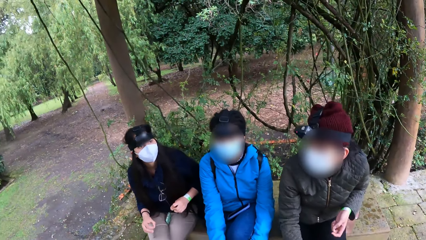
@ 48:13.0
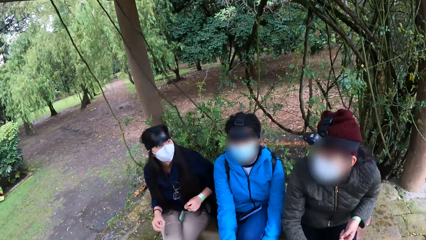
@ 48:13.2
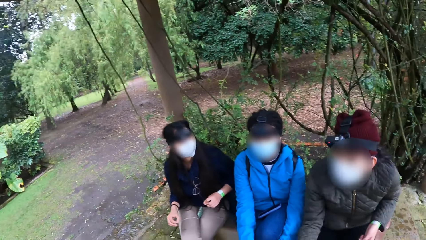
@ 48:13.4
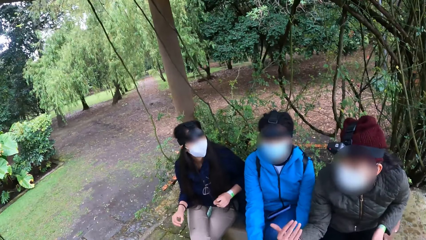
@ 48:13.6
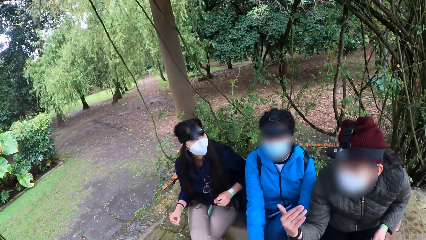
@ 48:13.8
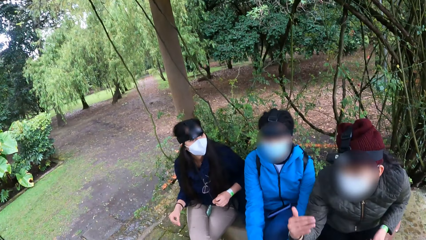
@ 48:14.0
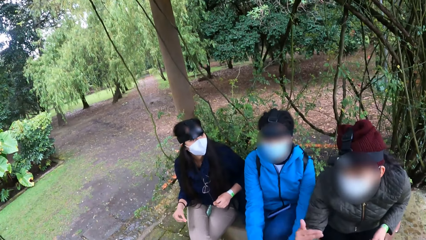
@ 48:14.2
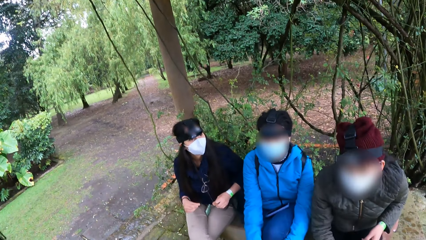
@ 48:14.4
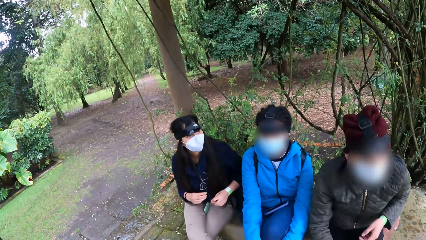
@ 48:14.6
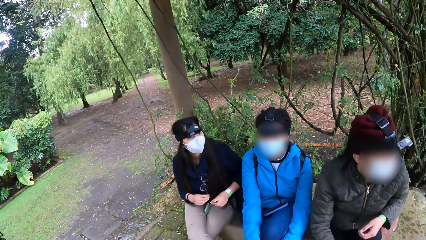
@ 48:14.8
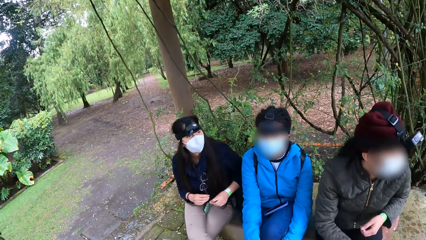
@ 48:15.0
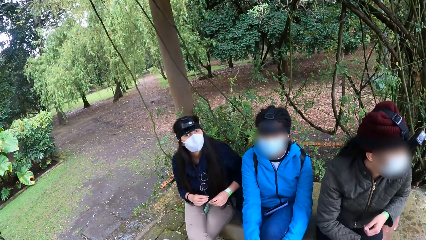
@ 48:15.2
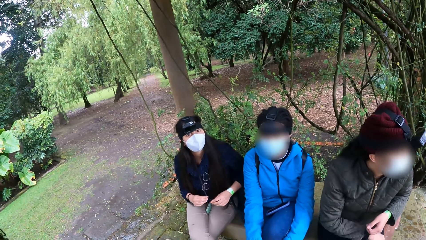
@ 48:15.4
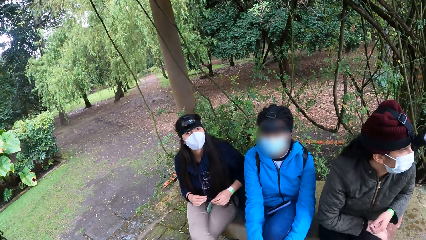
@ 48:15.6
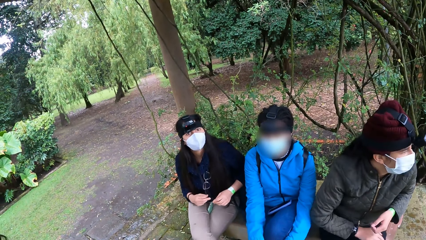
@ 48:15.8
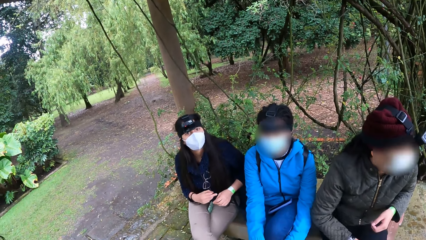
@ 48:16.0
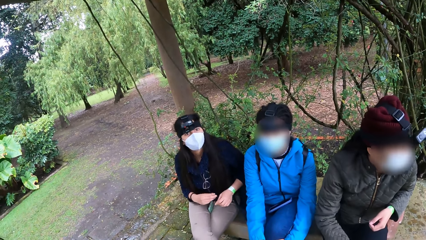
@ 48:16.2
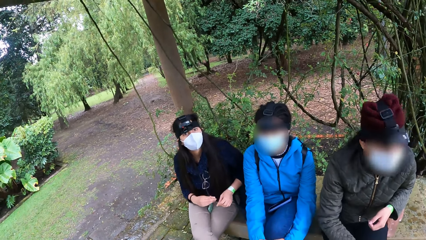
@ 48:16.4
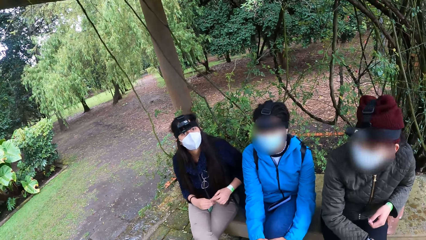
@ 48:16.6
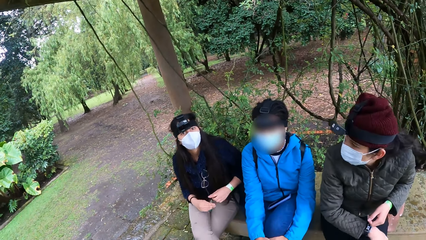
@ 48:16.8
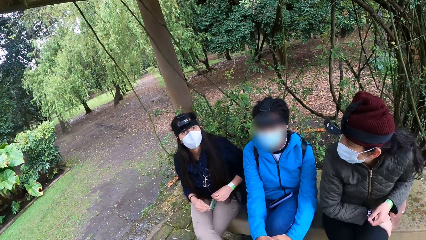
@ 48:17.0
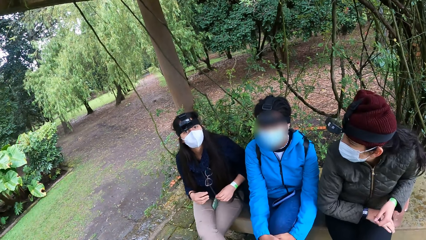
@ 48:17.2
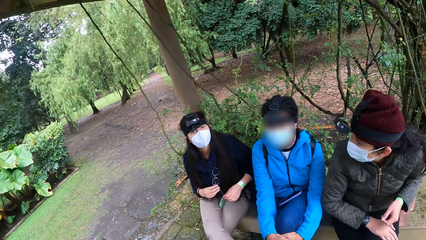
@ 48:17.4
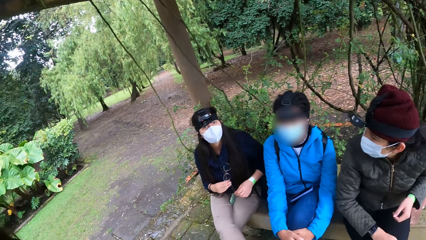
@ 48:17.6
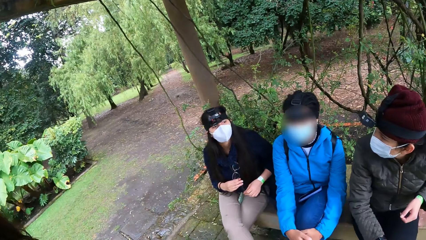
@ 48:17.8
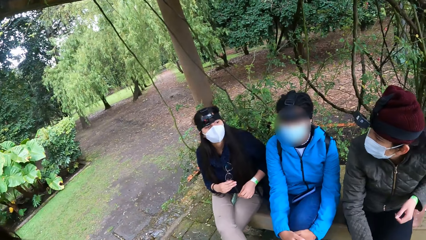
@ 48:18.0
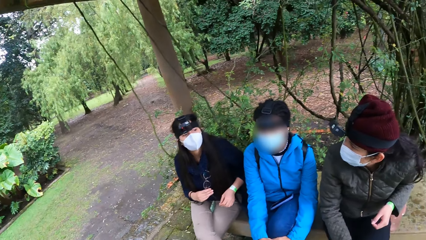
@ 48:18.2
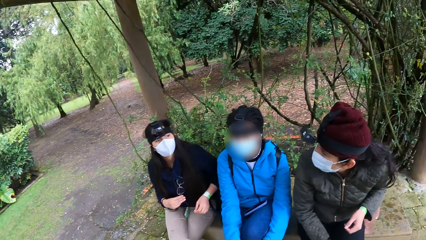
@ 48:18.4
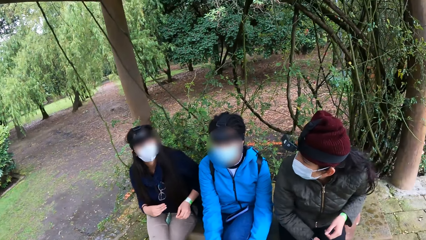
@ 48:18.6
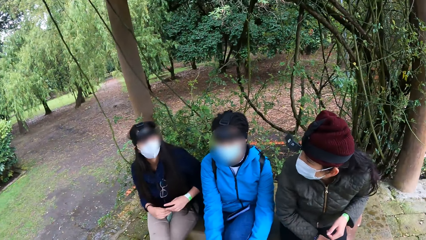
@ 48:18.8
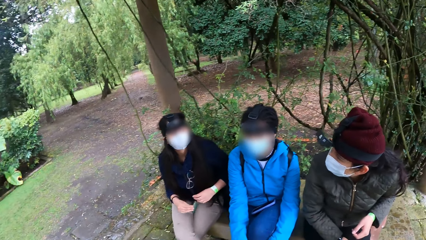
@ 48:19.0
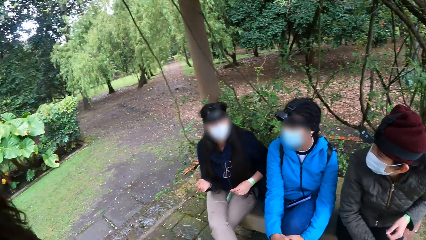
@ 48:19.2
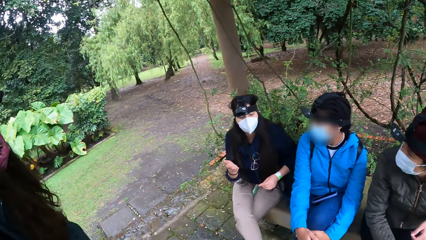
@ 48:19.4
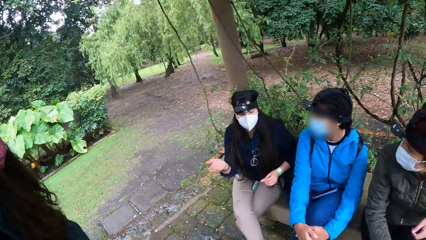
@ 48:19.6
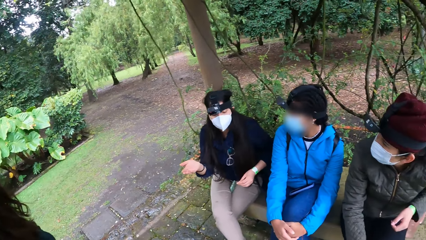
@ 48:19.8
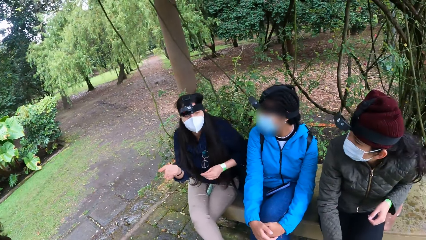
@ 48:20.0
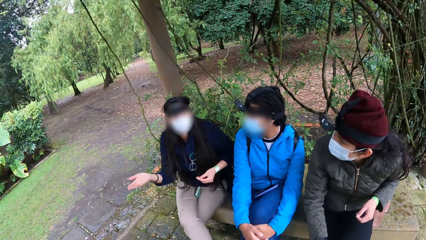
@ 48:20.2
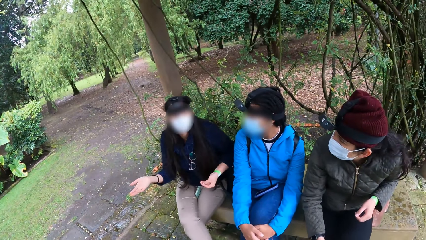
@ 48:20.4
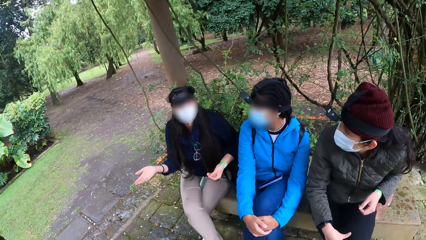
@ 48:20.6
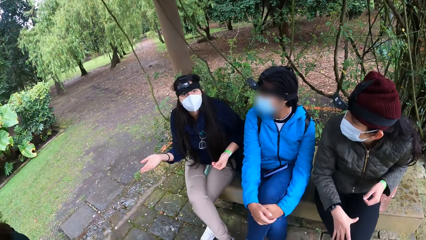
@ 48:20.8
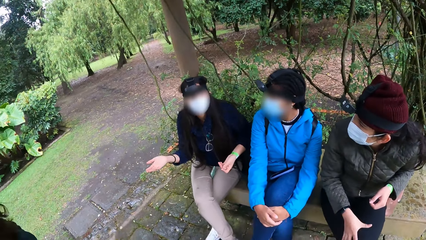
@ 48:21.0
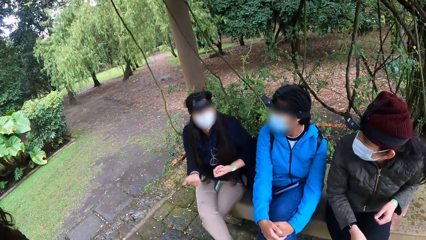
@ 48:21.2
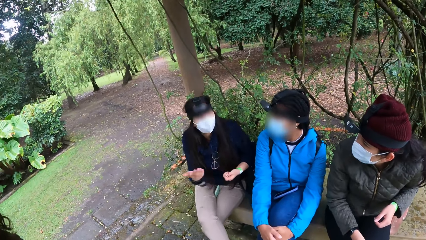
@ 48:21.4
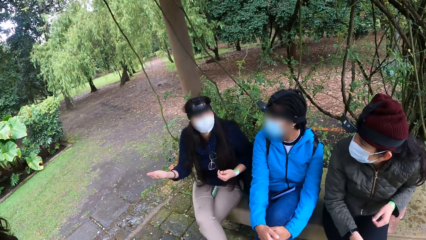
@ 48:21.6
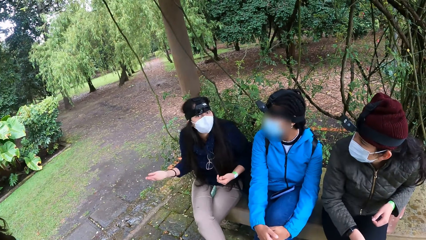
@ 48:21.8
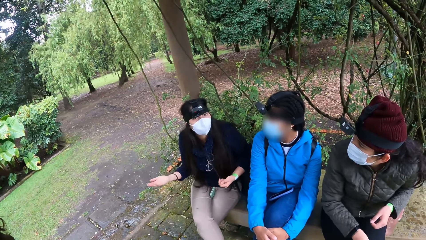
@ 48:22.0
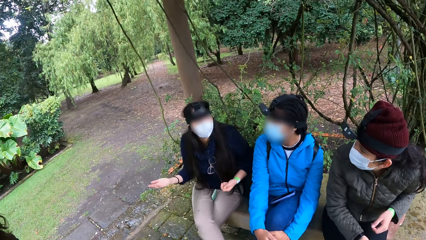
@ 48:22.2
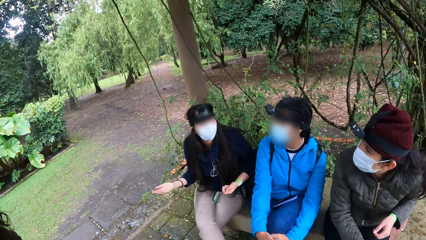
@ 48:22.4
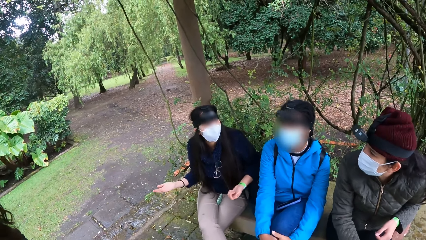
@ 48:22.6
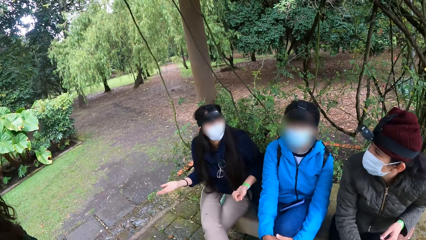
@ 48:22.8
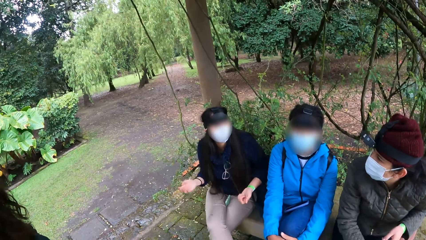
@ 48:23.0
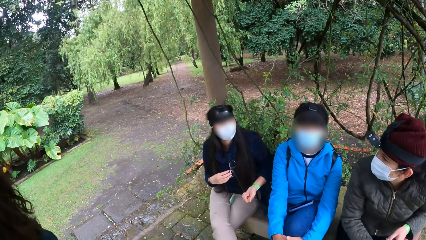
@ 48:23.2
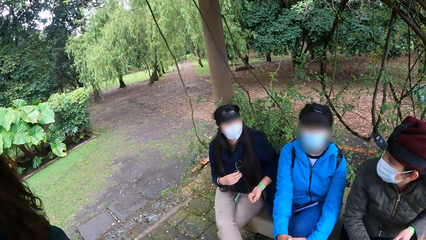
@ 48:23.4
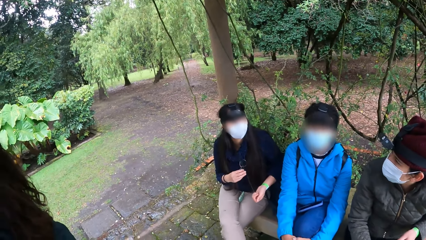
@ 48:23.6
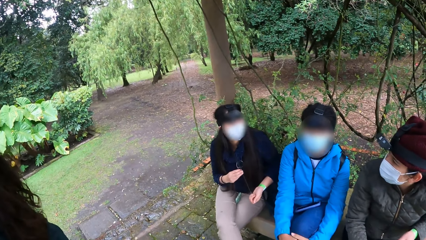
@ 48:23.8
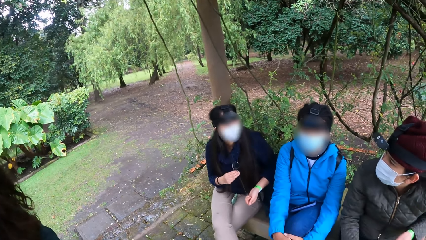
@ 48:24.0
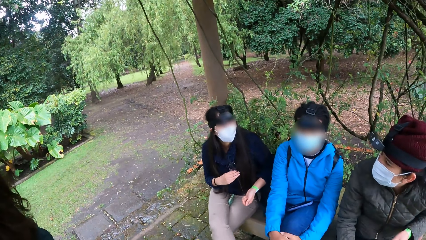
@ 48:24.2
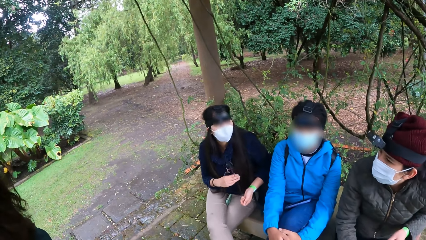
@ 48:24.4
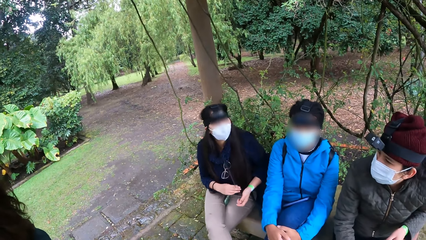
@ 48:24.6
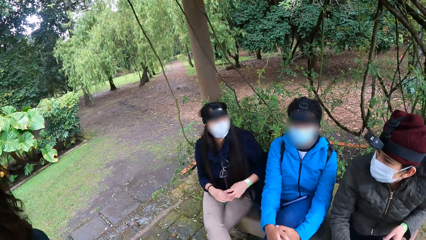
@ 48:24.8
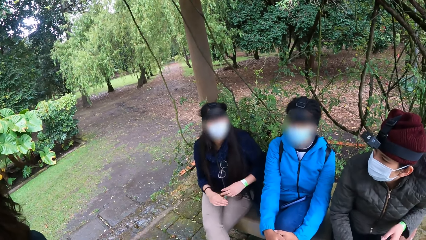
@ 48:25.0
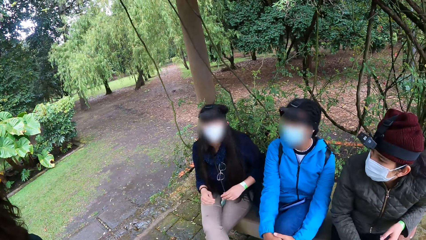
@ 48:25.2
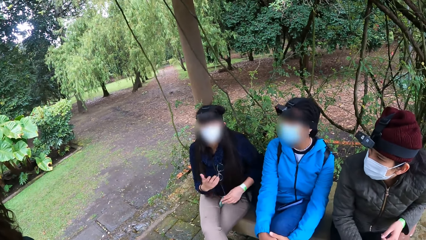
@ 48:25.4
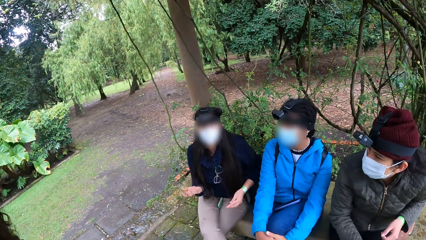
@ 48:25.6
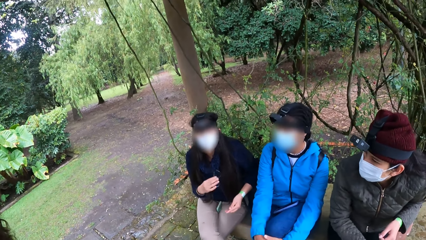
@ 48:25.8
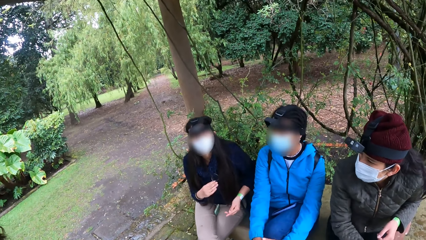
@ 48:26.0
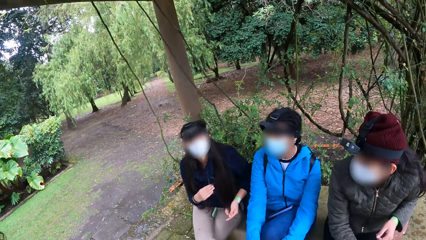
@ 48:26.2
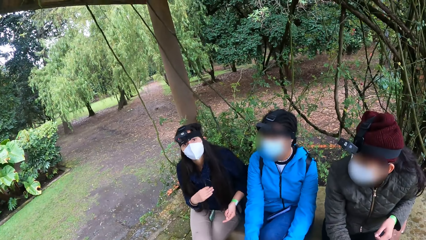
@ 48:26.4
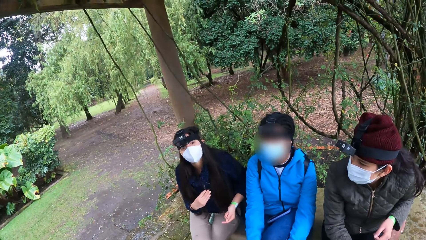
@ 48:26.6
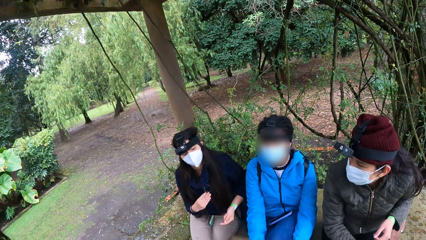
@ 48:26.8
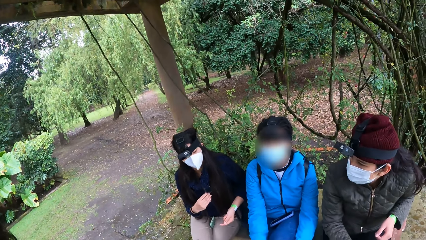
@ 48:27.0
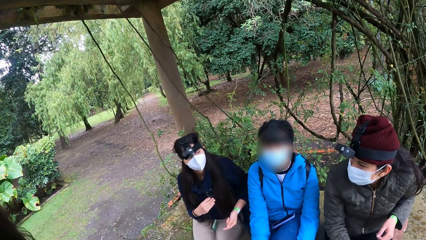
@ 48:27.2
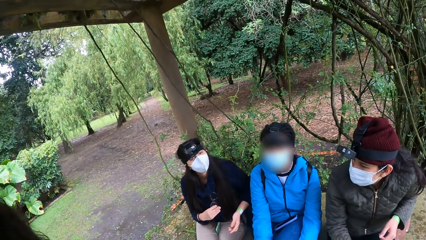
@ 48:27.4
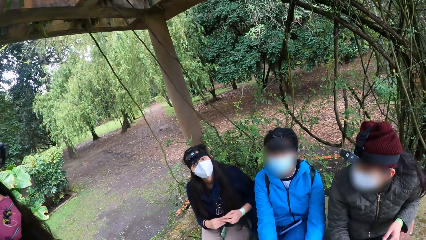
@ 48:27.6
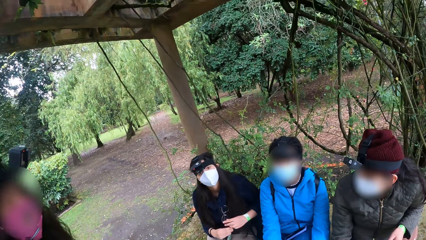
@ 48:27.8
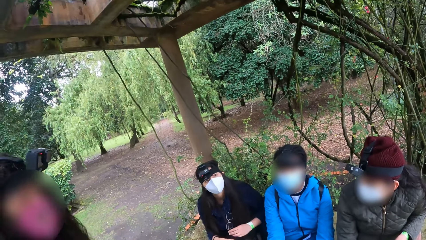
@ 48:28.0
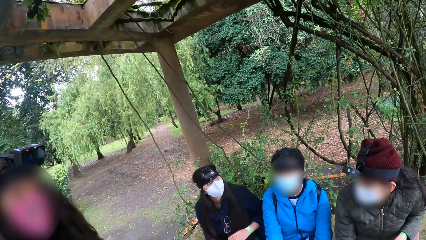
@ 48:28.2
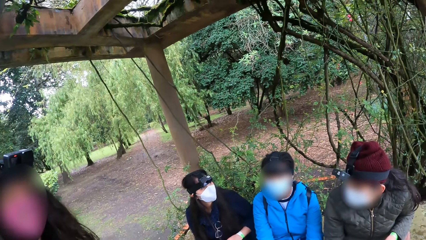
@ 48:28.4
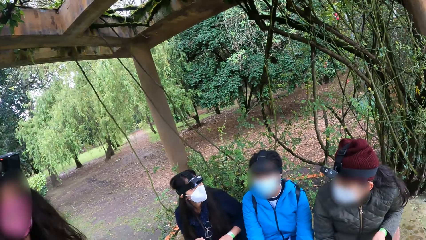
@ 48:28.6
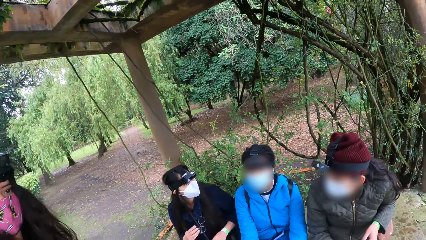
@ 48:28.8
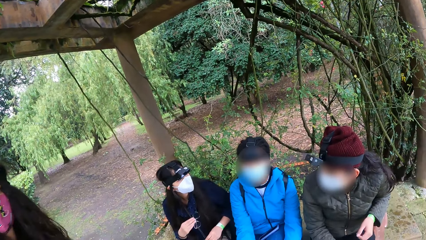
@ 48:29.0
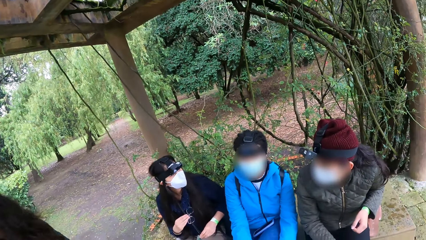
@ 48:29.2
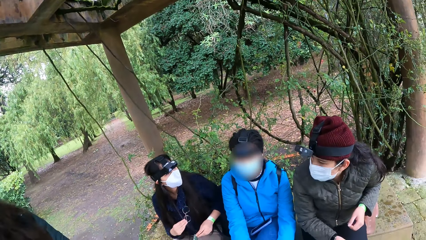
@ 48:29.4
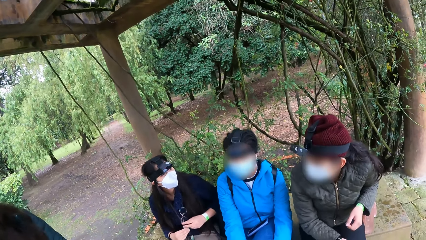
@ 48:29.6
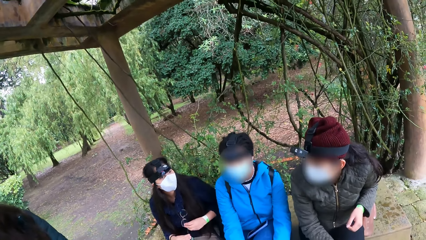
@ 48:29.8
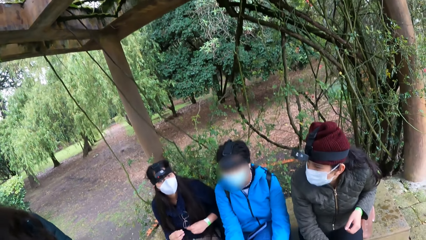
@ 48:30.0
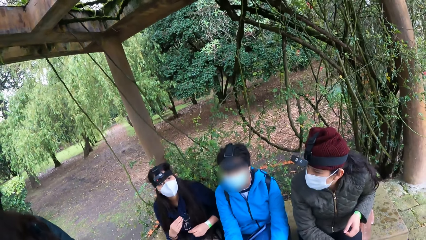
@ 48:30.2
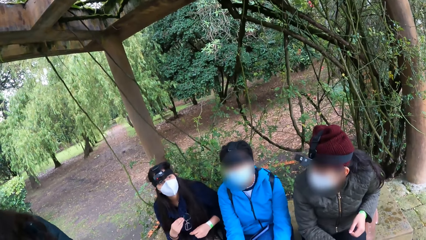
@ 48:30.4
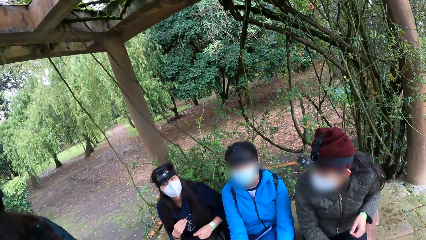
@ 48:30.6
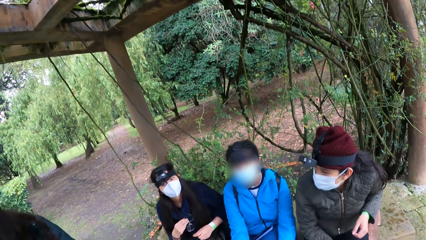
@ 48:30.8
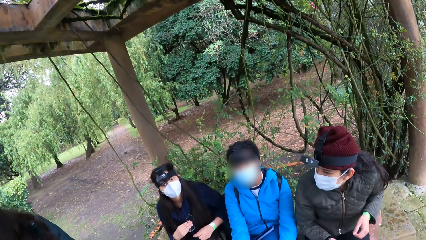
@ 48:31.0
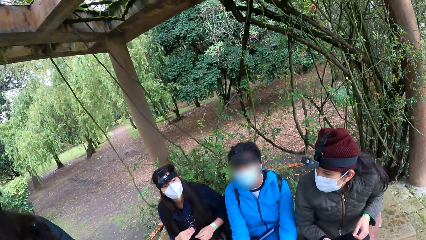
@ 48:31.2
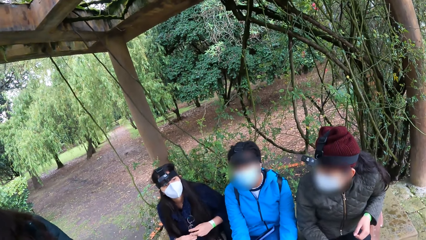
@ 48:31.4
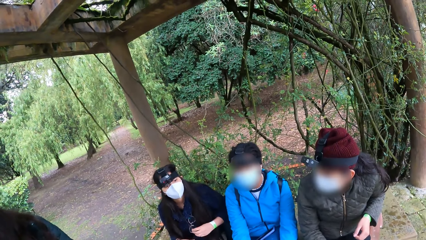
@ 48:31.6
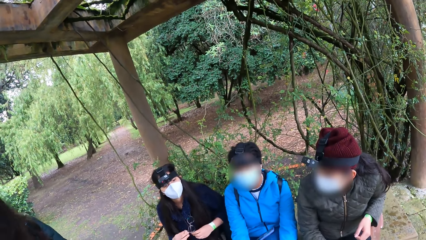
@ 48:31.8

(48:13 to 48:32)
The camera wearer interacts with four ladies.
